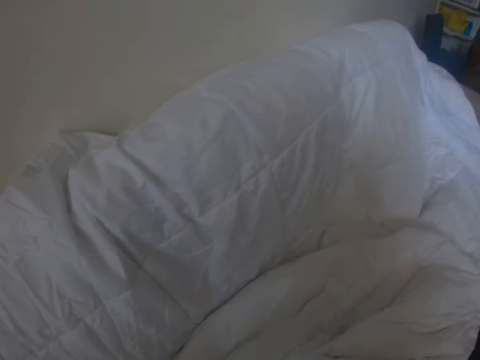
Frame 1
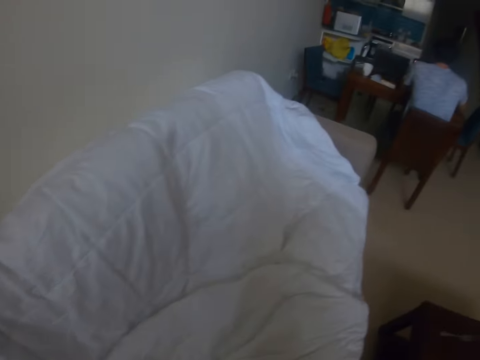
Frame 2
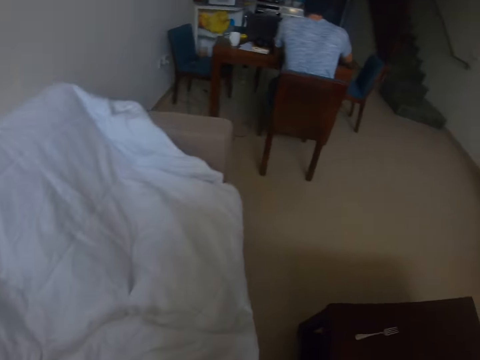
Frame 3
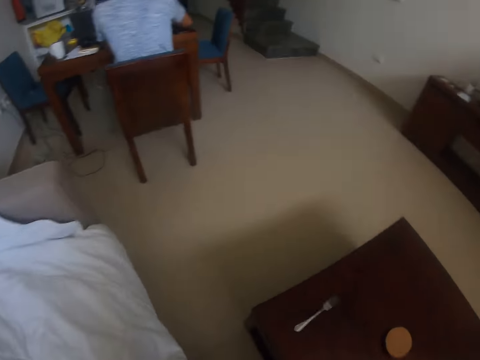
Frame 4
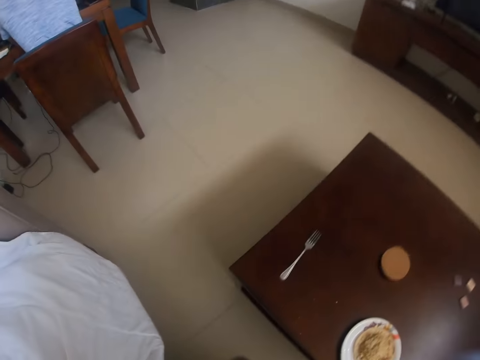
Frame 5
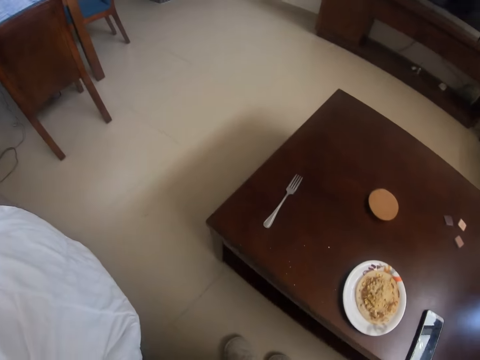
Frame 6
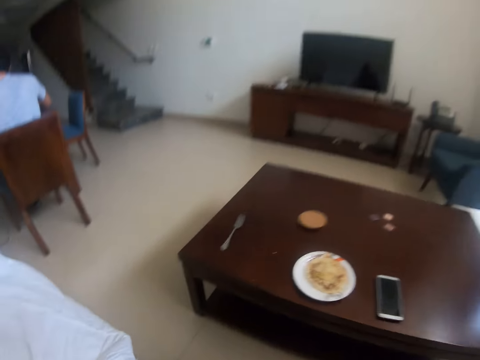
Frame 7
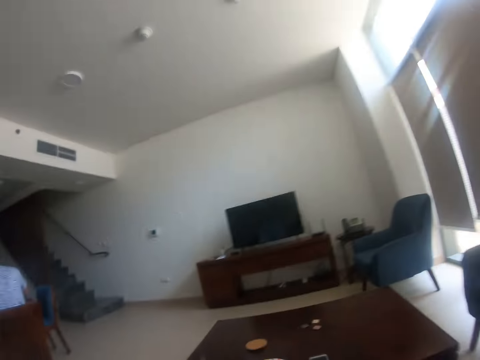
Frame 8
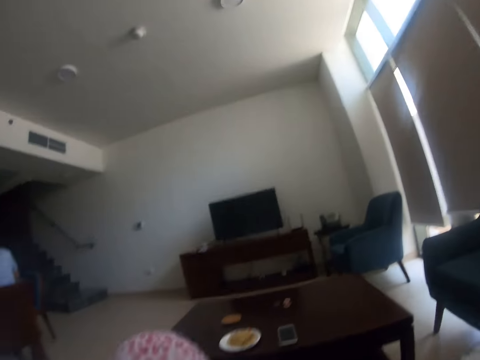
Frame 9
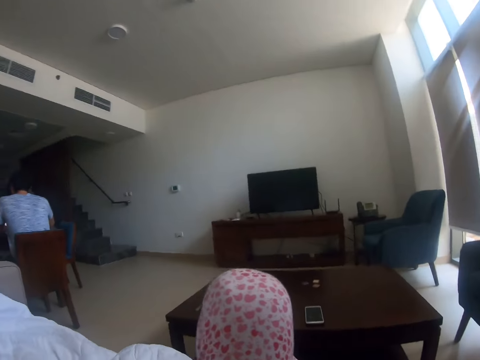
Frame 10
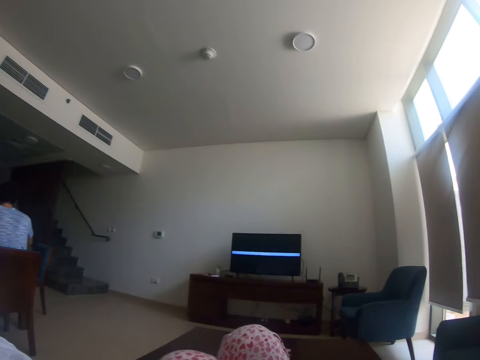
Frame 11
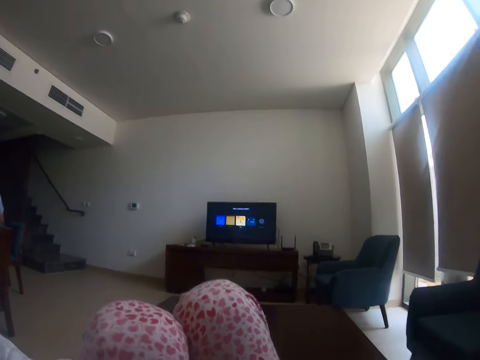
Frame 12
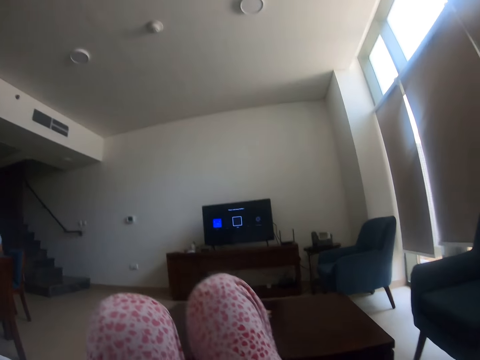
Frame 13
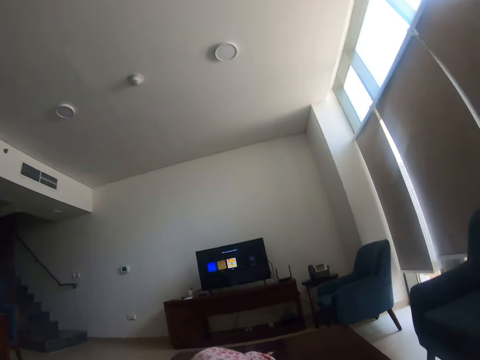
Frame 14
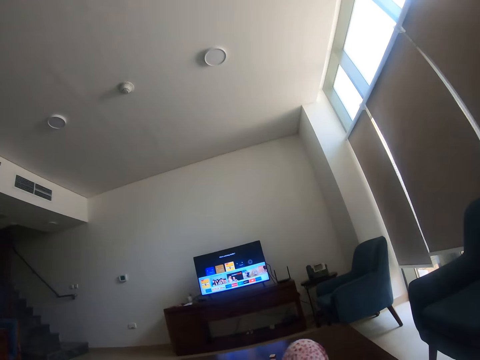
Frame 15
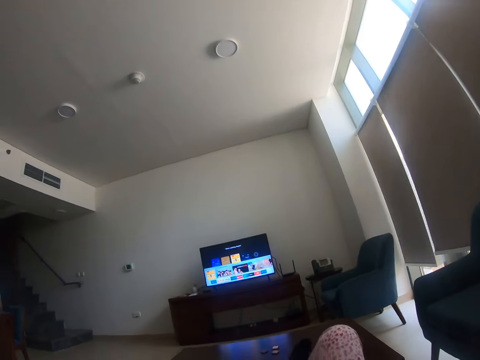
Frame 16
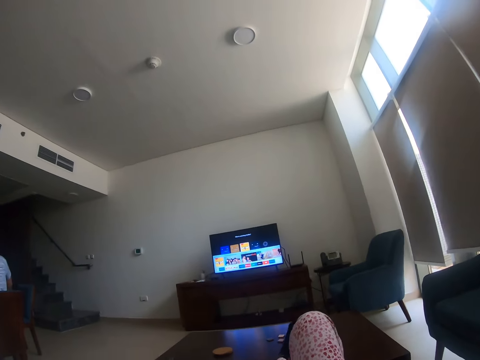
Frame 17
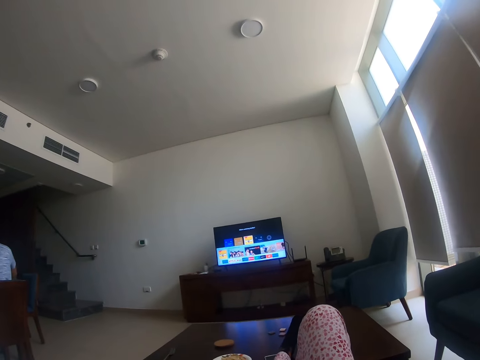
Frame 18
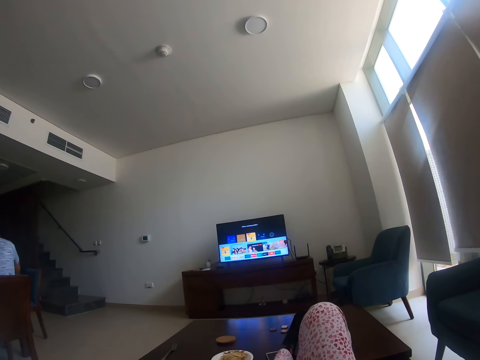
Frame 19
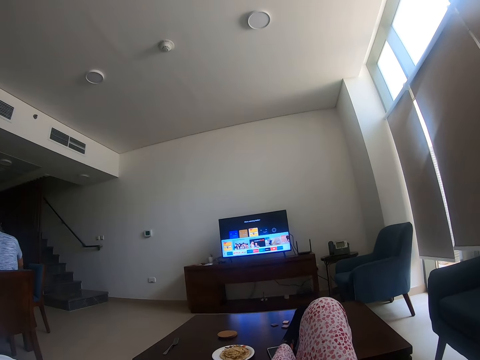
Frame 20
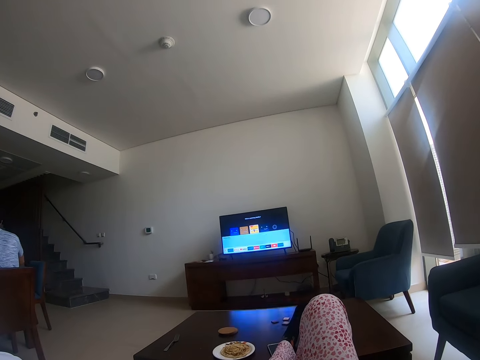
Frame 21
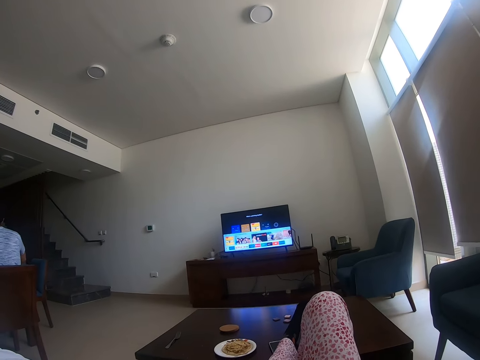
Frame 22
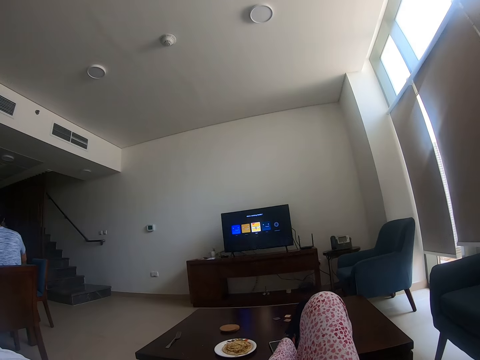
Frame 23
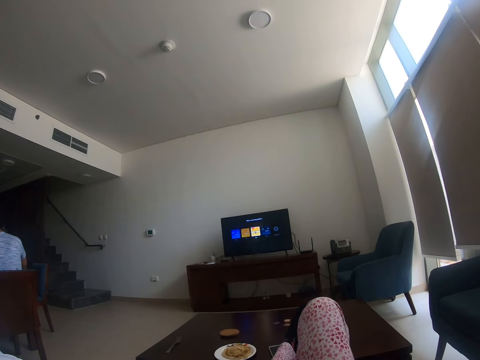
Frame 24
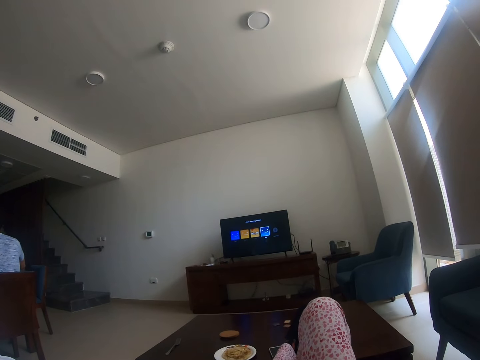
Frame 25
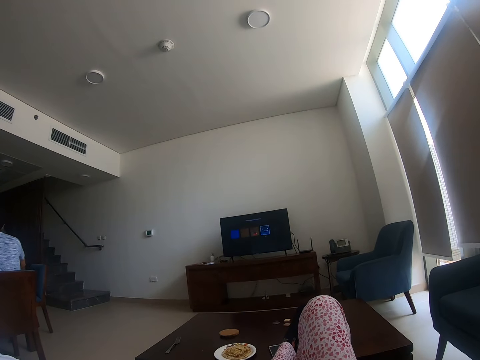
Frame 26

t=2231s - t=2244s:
The camera wearer sits on the sofa. He switches on the television. He watches television. He puts his leg on the table.

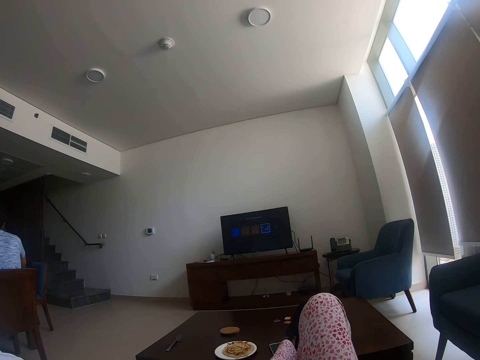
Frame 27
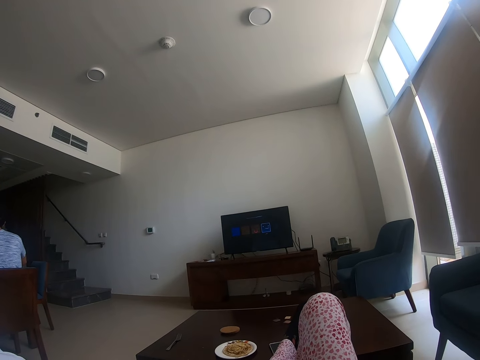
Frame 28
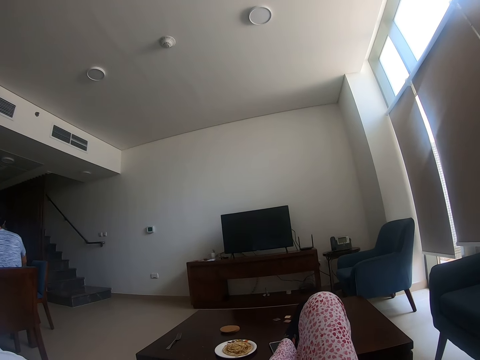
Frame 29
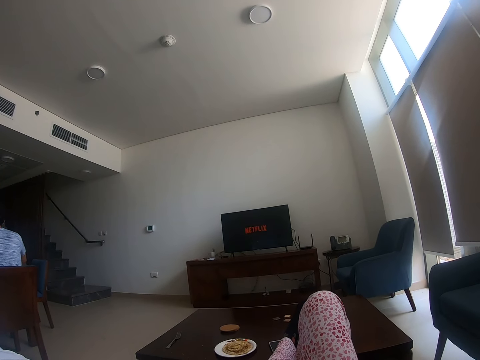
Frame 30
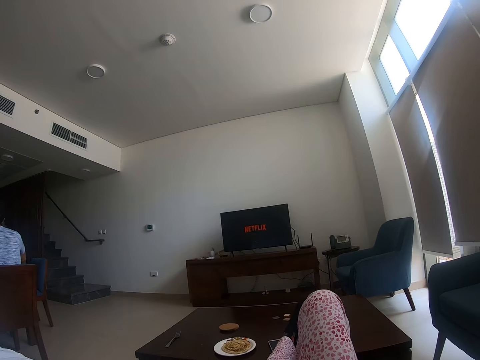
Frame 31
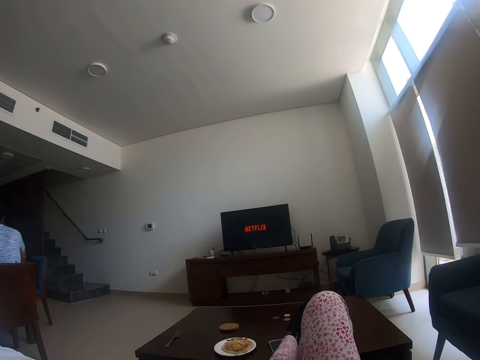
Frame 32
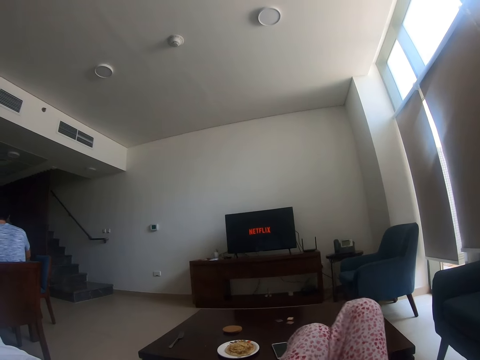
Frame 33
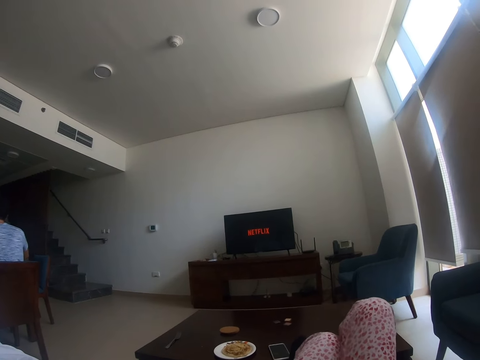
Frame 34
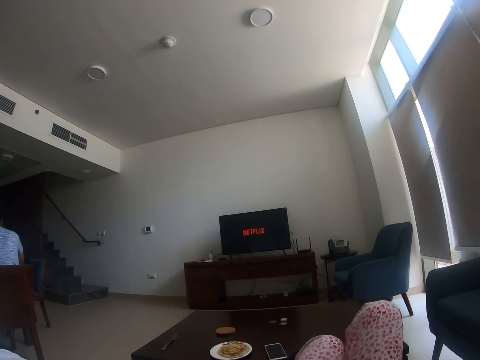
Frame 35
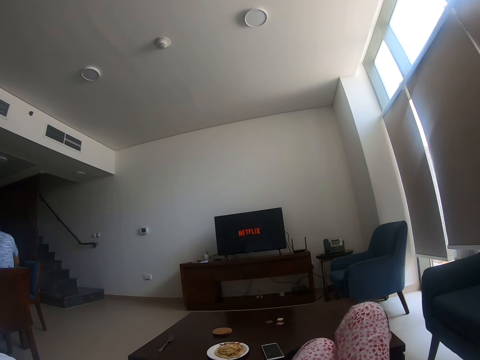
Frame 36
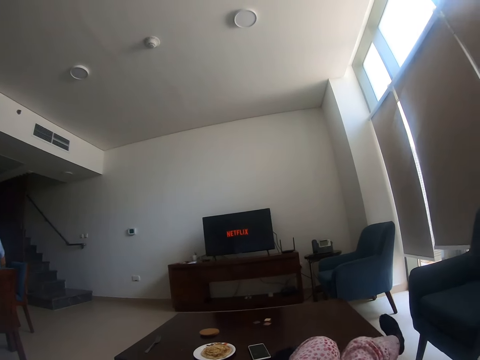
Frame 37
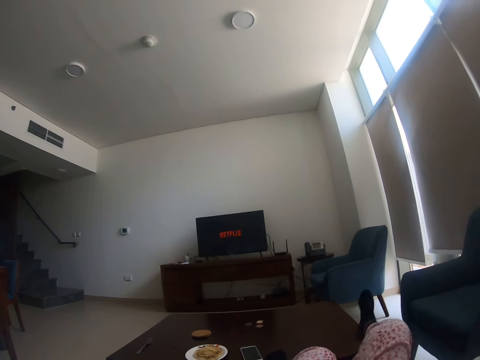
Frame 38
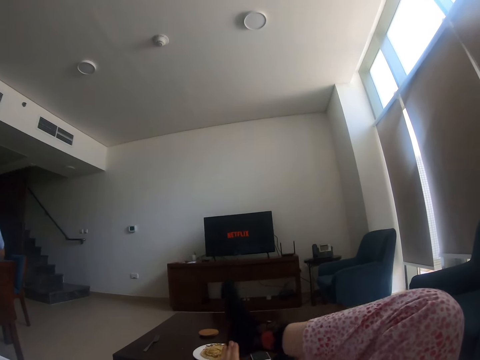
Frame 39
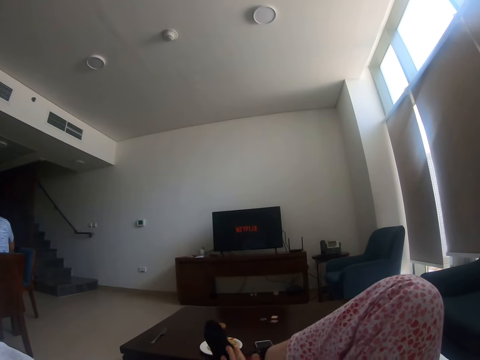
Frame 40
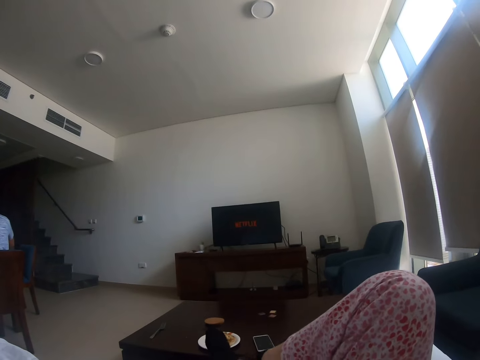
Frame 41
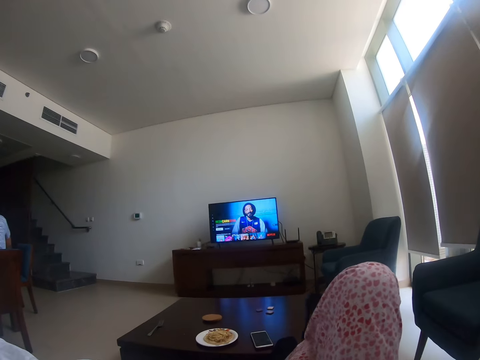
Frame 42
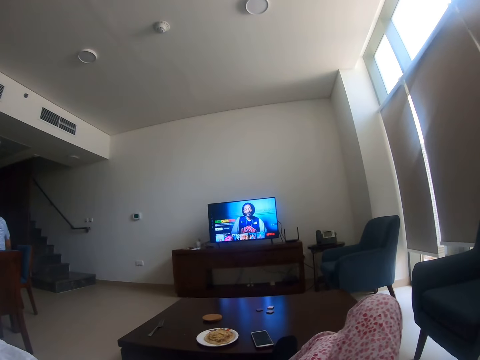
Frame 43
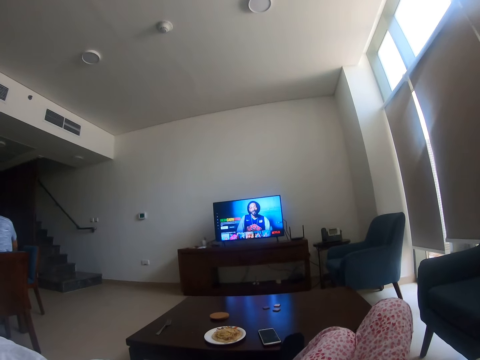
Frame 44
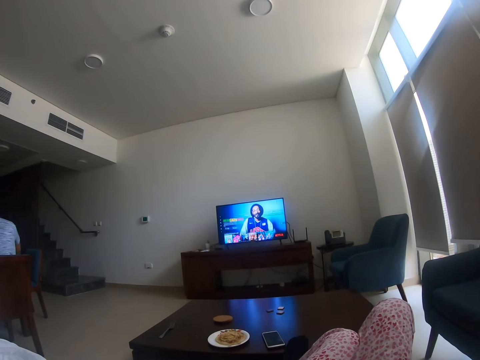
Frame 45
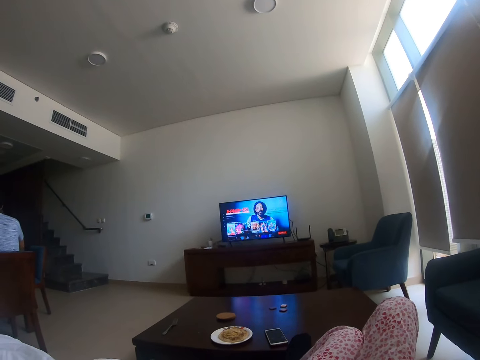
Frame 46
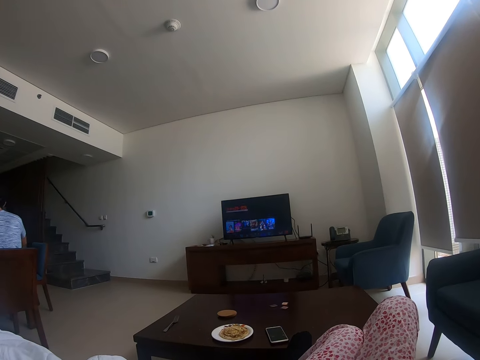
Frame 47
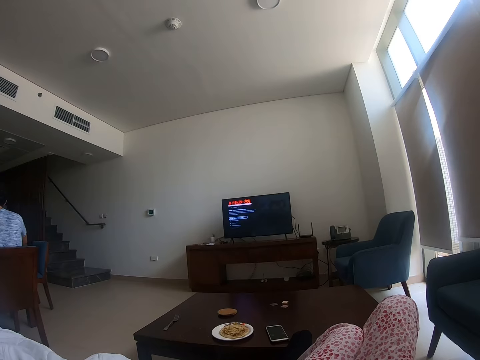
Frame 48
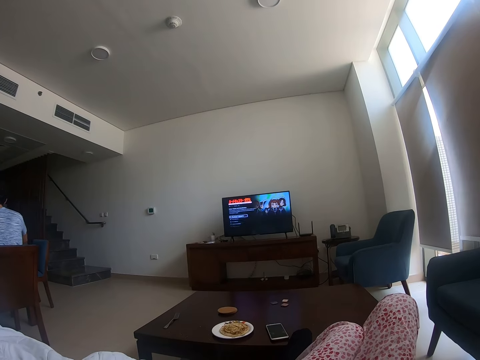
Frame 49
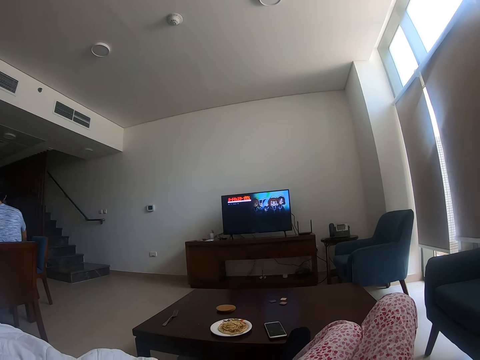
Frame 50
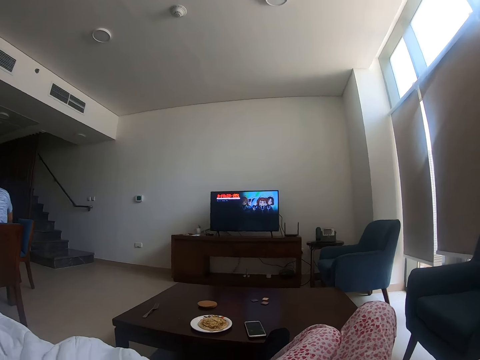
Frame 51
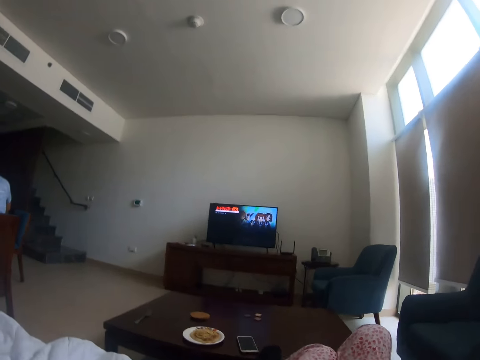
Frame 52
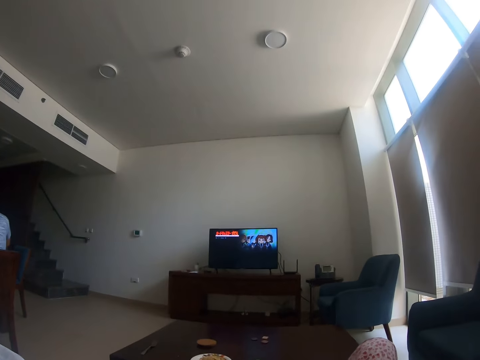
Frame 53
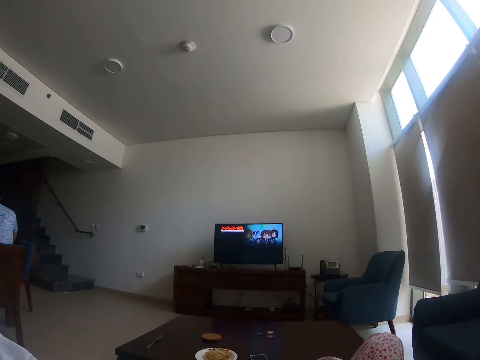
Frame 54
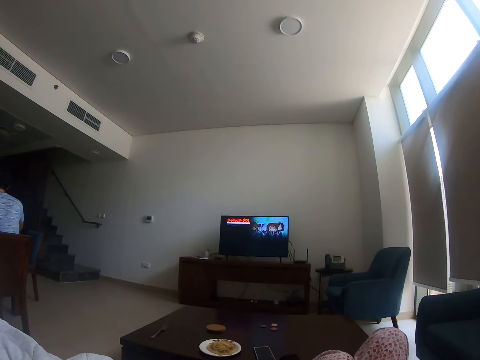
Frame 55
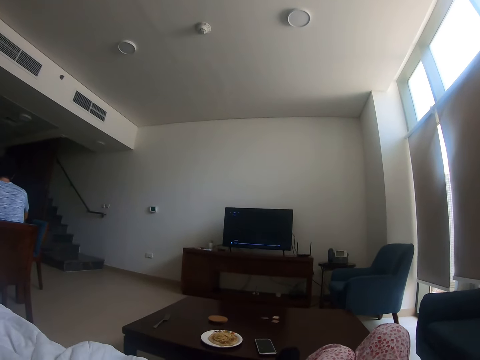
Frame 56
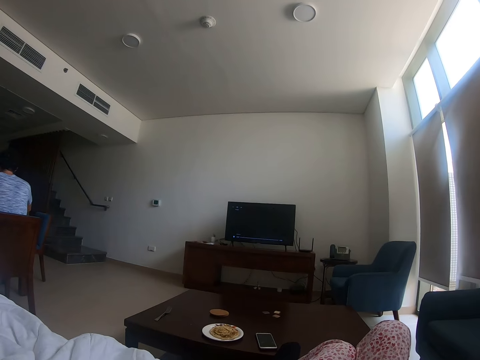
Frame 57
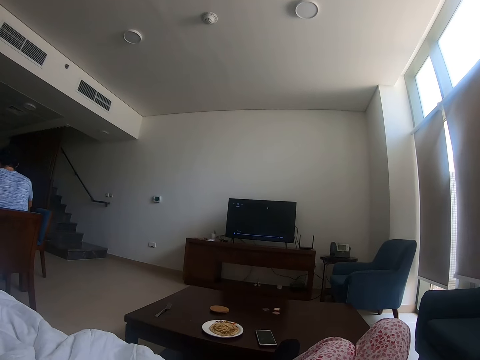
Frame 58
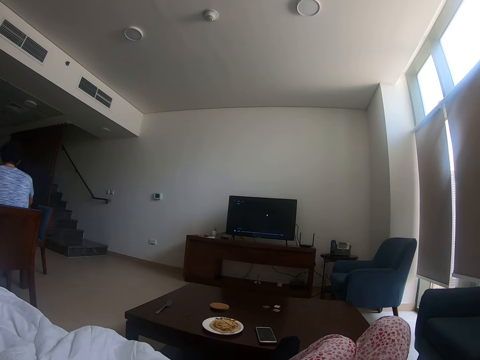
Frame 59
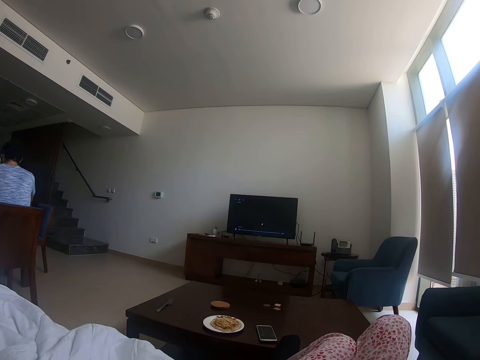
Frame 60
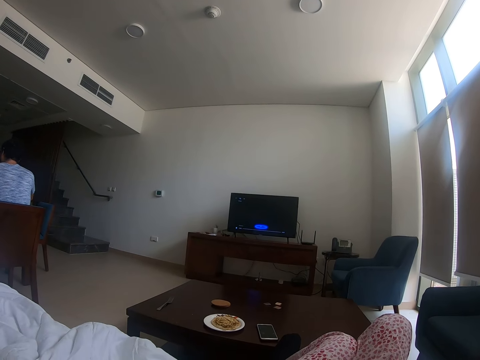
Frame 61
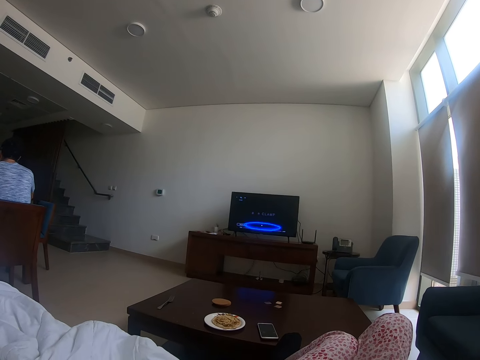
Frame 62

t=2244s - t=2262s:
The camera wearer crosses her legs. She puts her right leg on the table. A person works with the computer.
